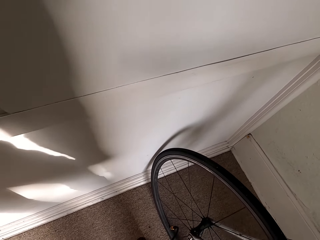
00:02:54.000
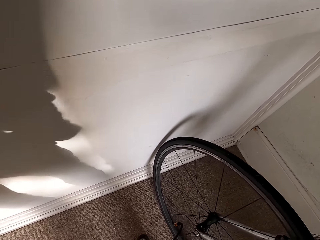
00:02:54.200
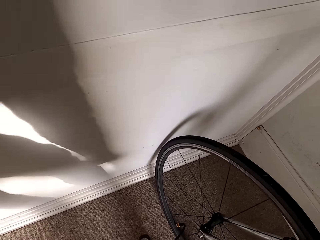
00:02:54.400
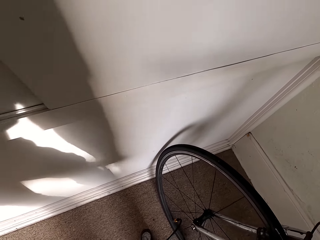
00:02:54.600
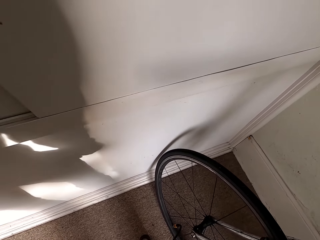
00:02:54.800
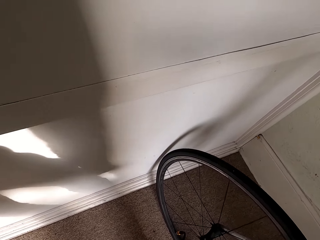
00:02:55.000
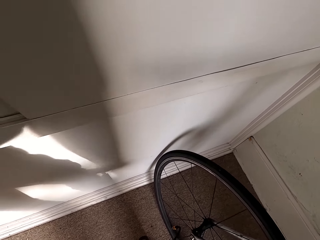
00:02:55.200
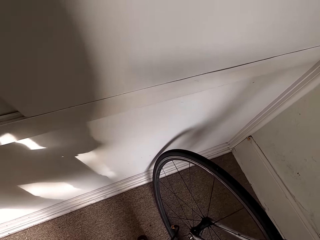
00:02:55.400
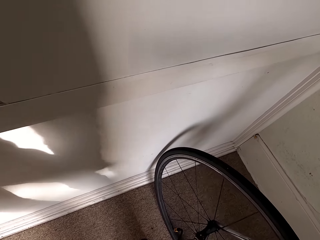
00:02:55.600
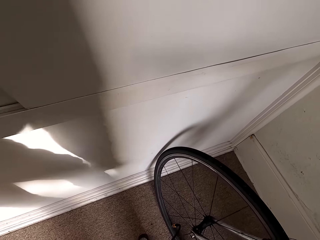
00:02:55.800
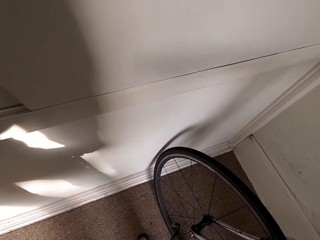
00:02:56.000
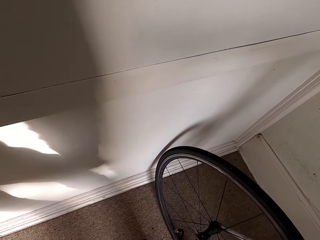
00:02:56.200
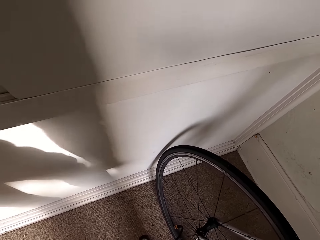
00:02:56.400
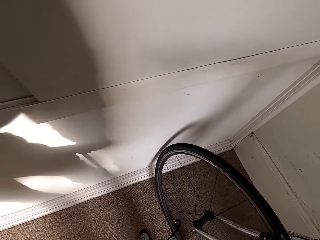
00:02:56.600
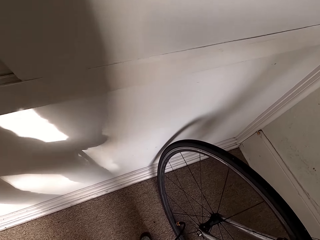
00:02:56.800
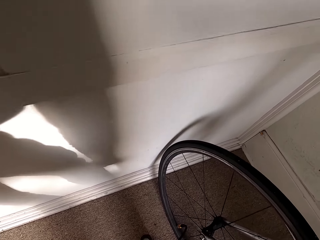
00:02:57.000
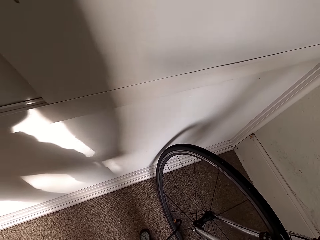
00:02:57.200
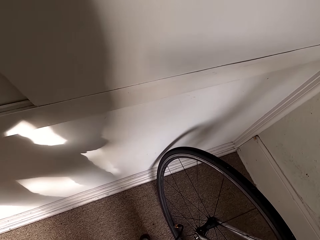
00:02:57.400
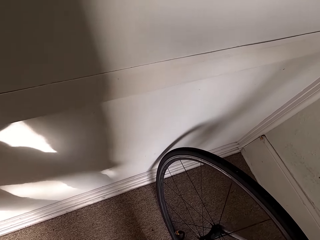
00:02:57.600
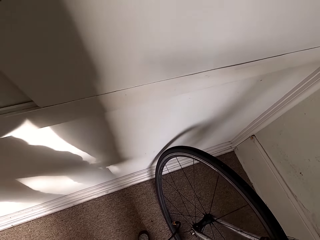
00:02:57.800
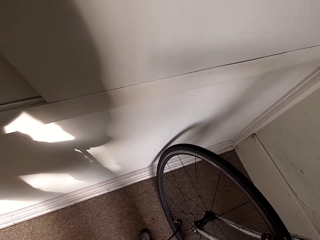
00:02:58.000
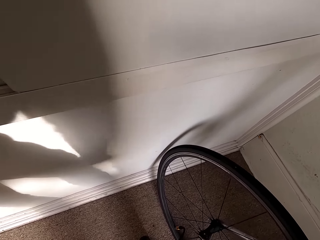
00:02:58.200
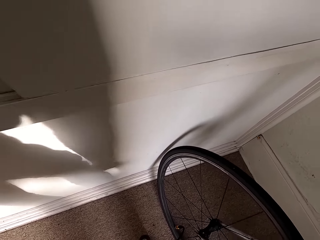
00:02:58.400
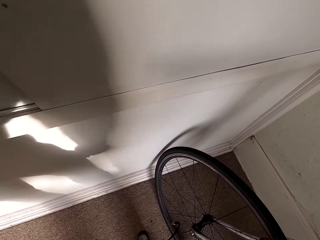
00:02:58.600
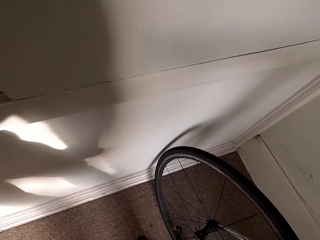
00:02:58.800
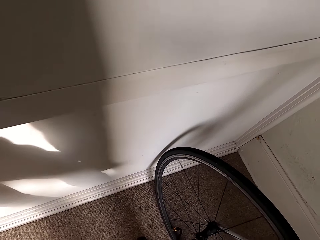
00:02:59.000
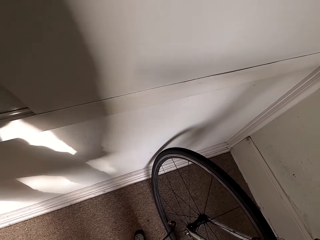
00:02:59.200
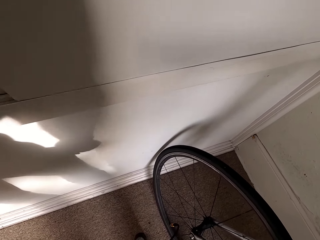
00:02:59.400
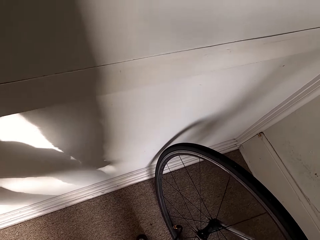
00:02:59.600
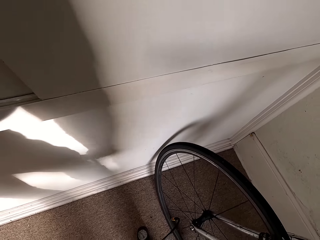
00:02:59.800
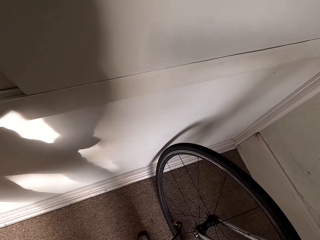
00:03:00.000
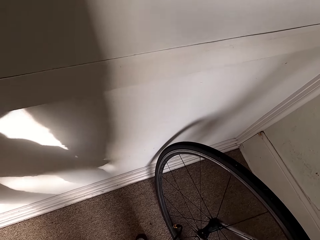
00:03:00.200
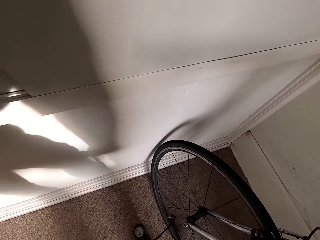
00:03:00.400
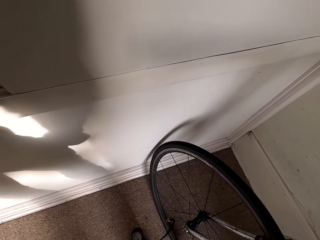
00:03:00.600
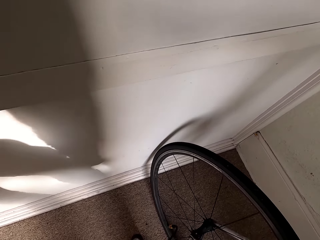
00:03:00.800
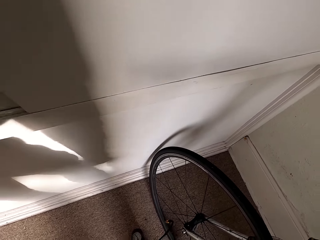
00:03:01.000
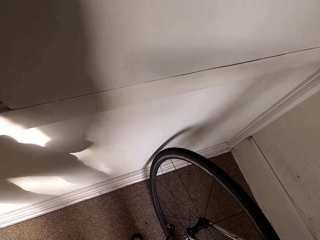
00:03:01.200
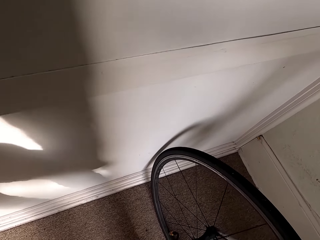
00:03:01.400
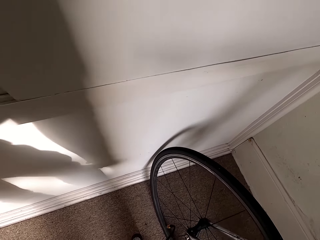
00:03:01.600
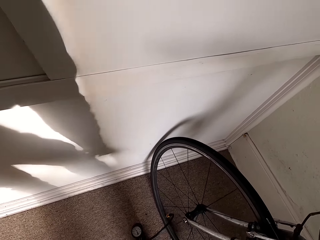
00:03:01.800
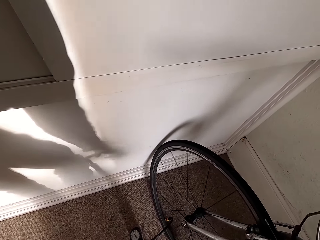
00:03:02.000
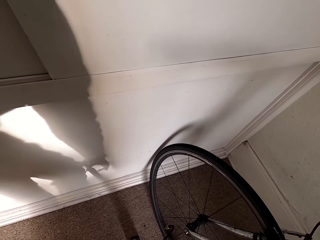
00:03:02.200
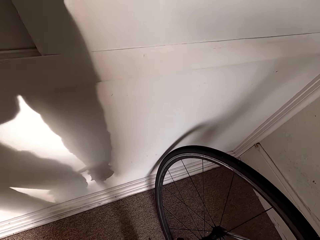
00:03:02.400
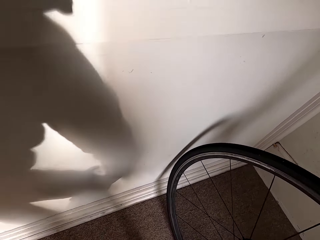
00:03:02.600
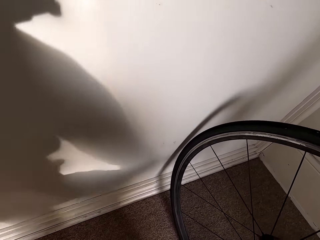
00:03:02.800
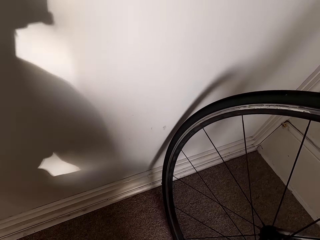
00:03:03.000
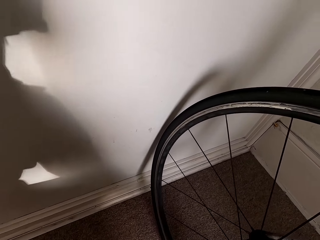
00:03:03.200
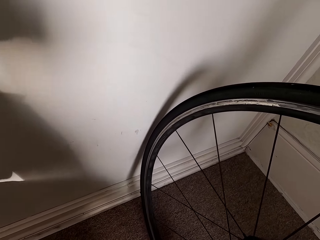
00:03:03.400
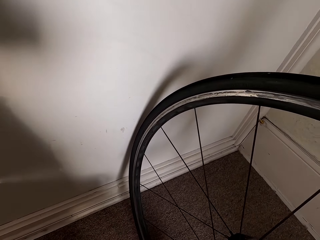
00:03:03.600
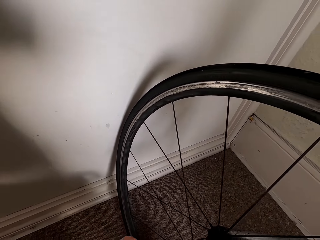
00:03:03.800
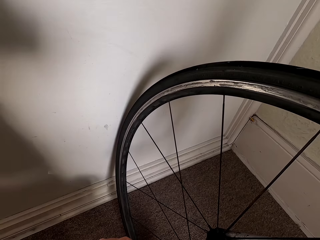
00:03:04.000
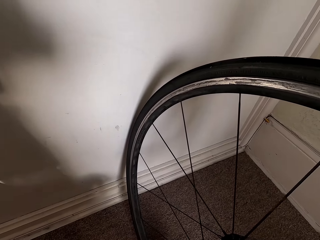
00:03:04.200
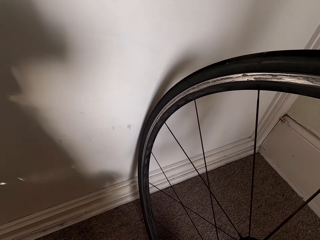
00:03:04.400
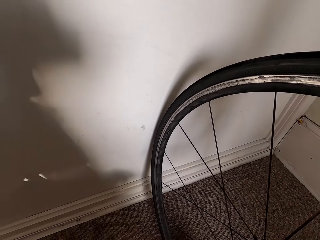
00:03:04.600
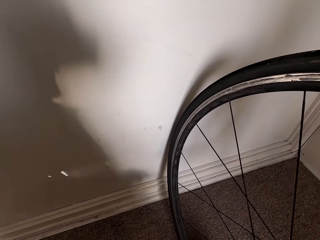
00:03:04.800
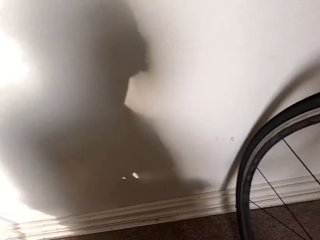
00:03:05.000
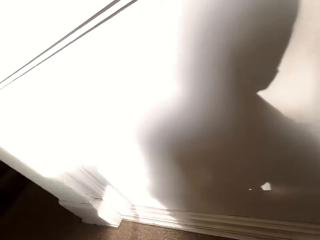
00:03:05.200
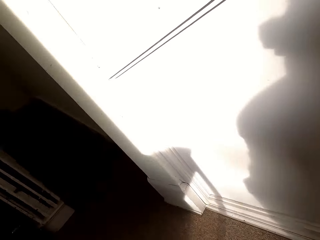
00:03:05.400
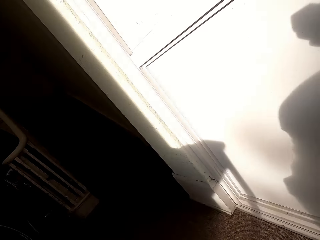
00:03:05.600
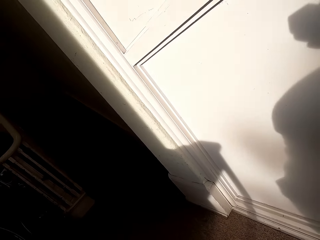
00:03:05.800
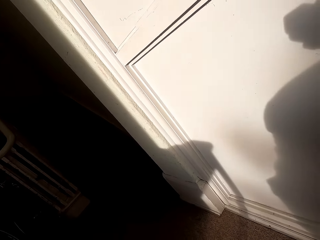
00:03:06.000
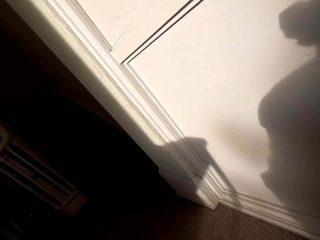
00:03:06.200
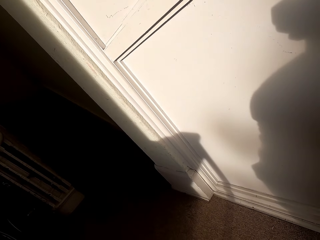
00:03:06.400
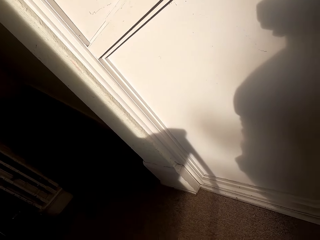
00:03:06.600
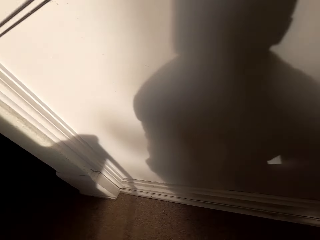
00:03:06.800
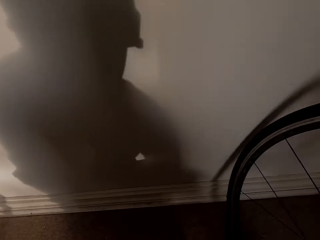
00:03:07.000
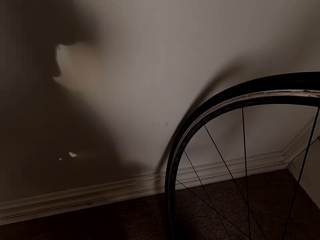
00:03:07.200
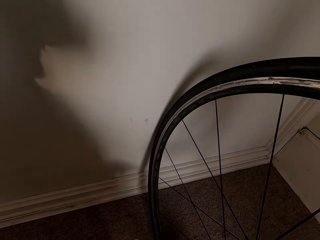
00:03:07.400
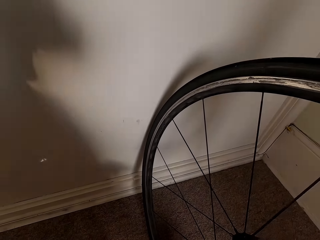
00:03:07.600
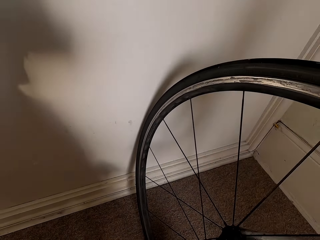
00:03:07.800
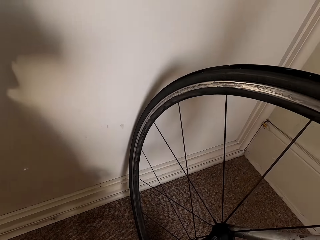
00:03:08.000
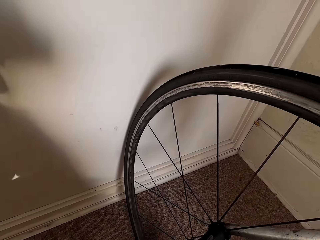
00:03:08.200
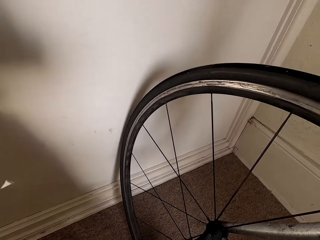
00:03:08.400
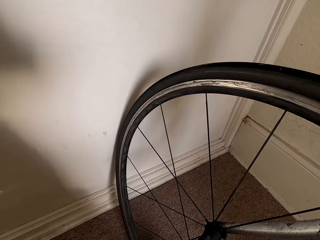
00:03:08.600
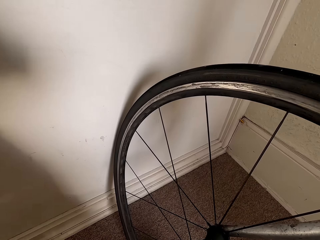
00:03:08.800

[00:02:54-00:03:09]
The camera wearer detaches the pump.

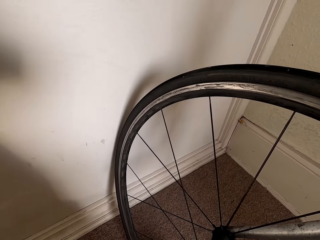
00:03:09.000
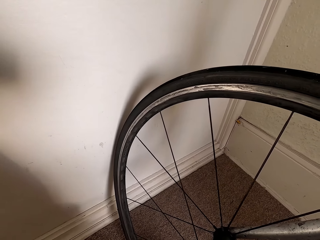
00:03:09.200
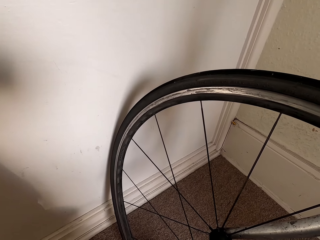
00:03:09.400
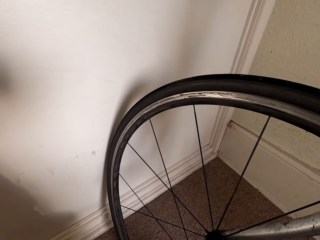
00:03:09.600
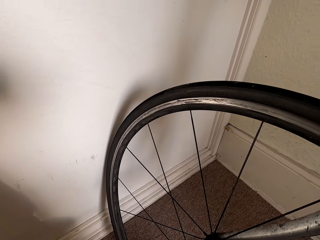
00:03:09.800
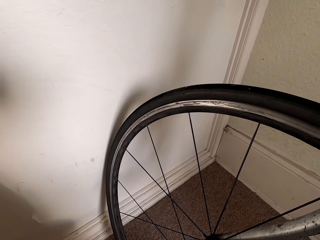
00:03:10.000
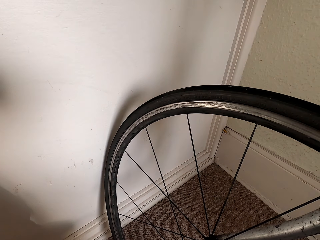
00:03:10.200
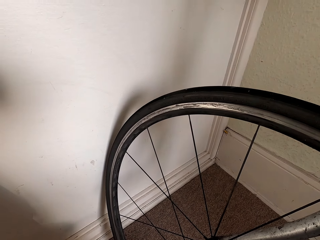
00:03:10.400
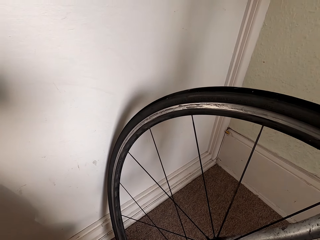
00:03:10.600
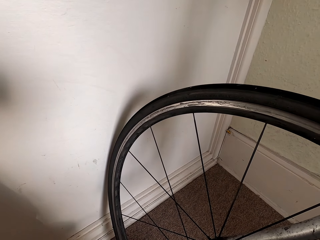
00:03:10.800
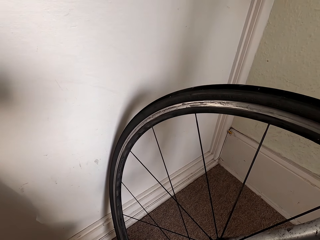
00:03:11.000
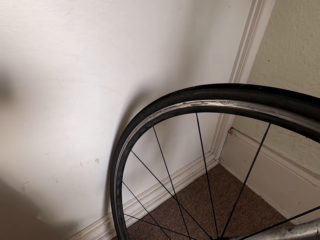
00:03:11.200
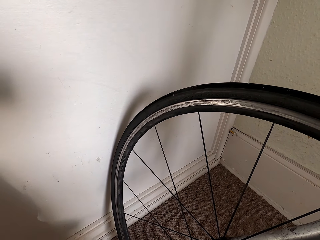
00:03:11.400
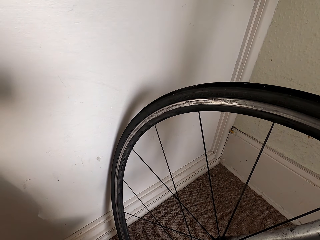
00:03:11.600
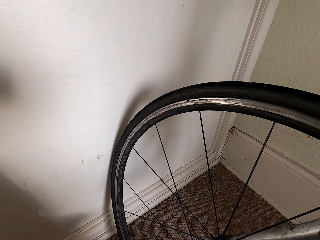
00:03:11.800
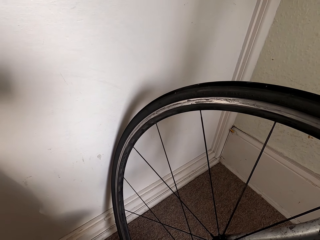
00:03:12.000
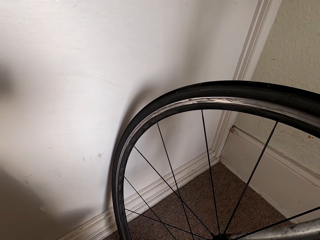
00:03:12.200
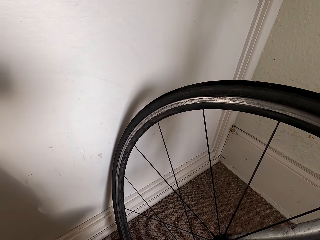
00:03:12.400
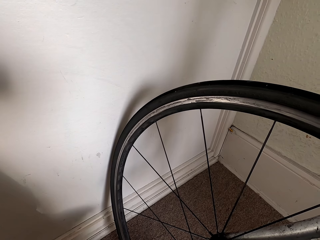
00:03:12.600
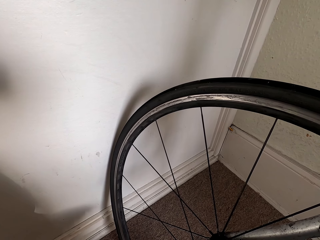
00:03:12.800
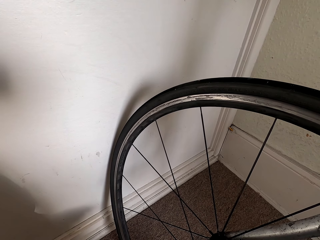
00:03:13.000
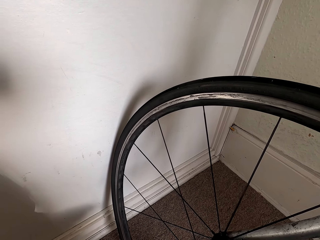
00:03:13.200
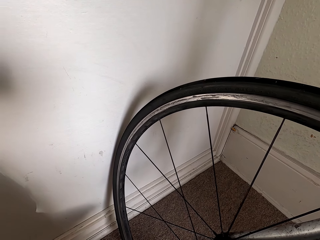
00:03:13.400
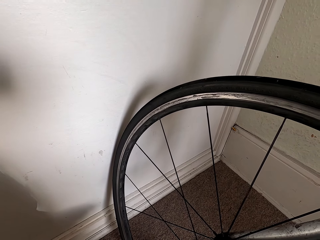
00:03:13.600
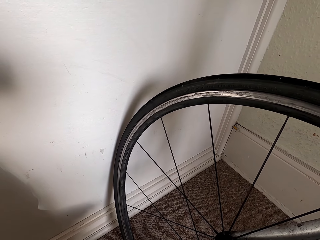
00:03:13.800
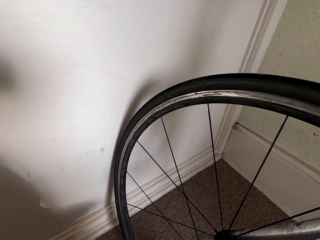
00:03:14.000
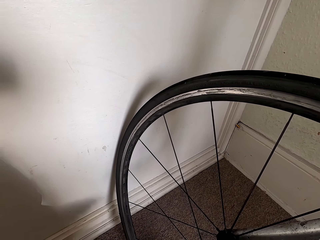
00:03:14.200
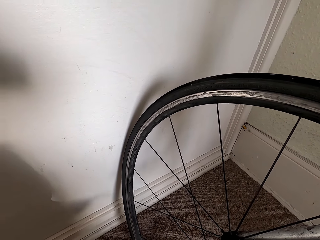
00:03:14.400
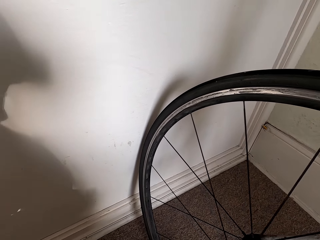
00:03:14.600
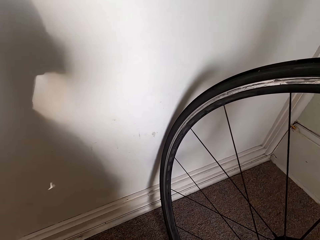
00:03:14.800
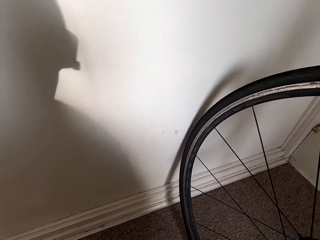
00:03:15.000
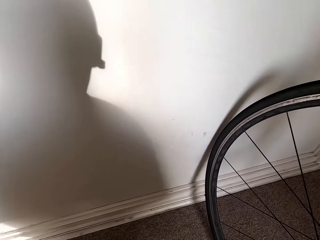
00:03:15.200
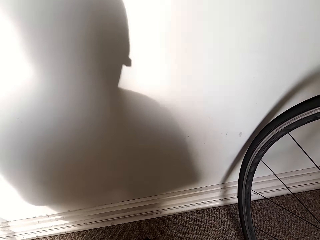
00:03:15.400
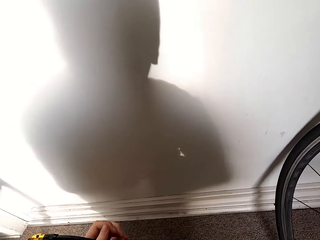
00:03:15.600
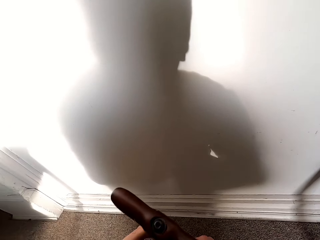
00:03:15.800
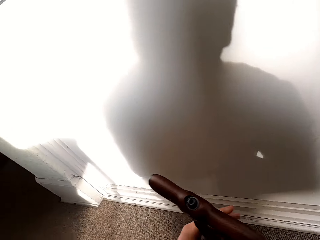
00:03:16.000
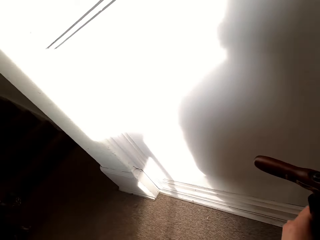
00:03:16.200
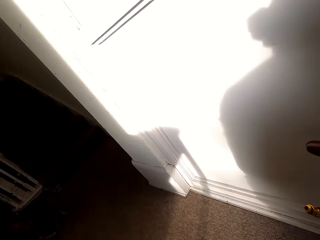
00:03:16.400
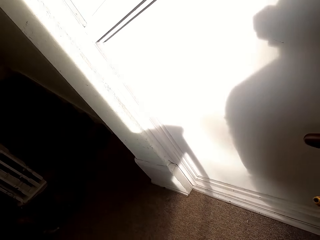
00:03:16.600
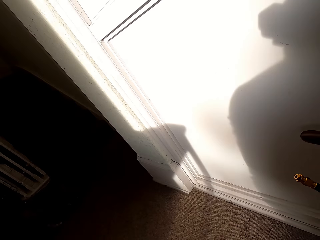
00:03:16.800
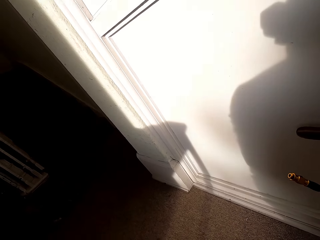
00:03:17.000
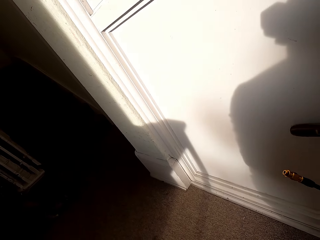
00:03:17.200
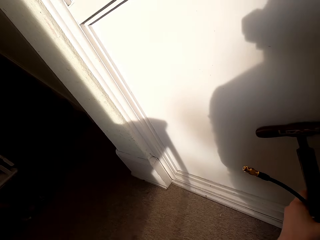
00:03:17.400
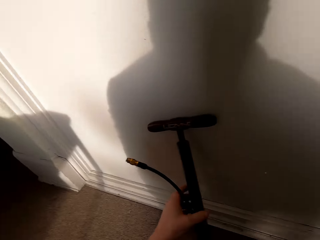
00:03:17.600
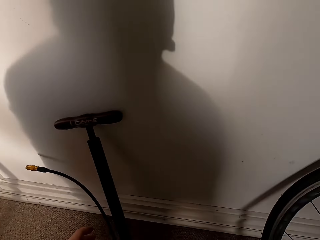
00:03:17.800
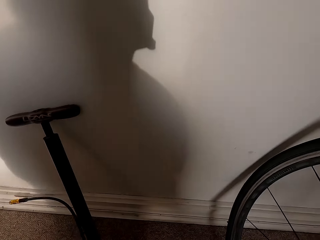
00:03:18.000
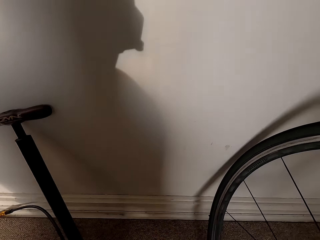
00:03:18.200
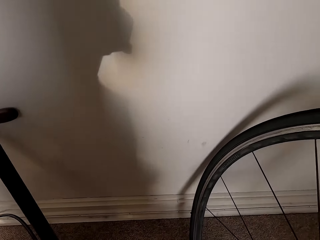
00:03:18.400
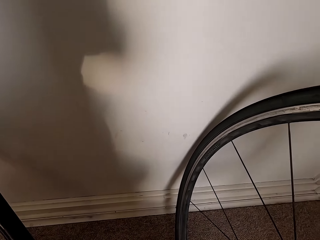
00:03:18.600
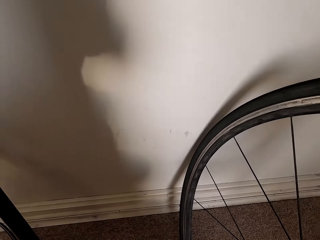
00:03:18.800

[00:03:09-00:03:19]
The camera wearer holds a bicycle pump with both hands. He places the bicycle pump on a wall with his left hand.
